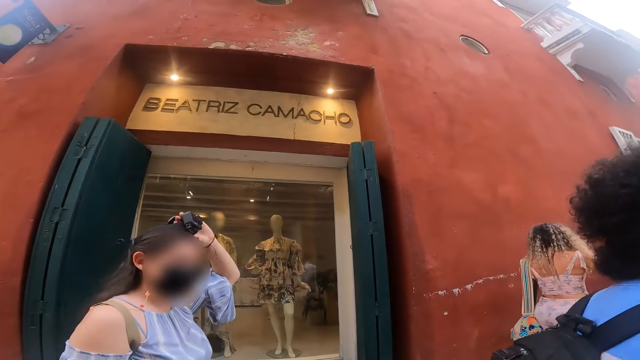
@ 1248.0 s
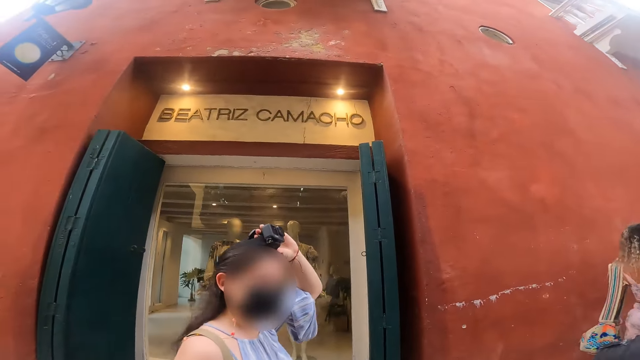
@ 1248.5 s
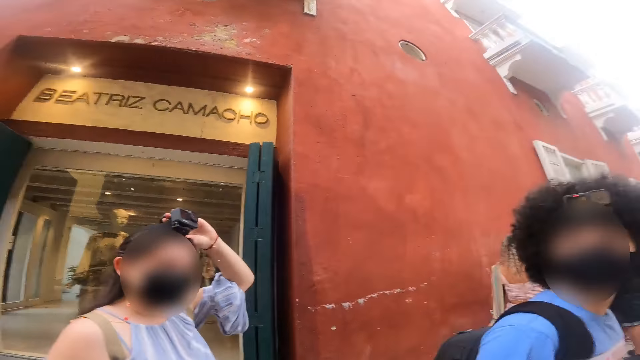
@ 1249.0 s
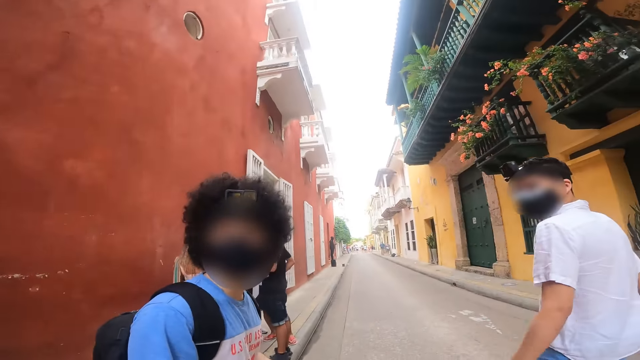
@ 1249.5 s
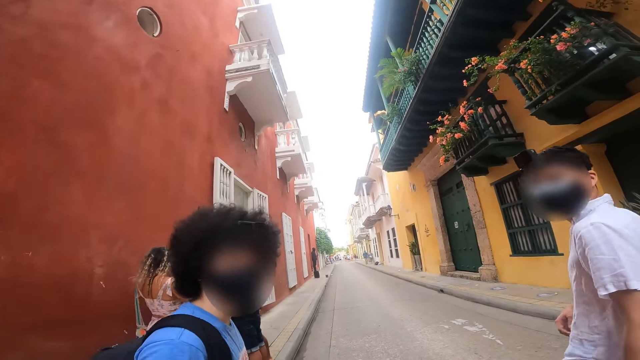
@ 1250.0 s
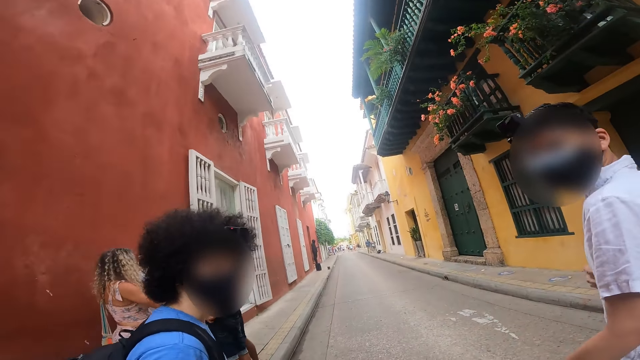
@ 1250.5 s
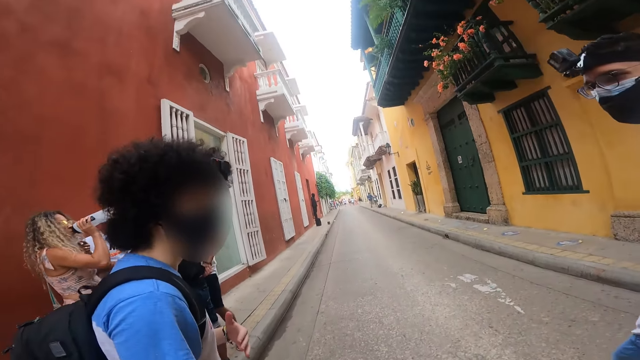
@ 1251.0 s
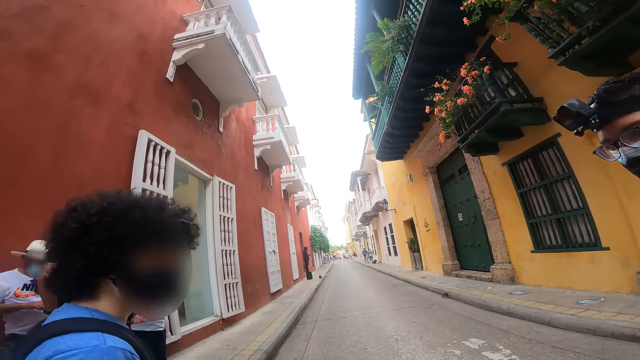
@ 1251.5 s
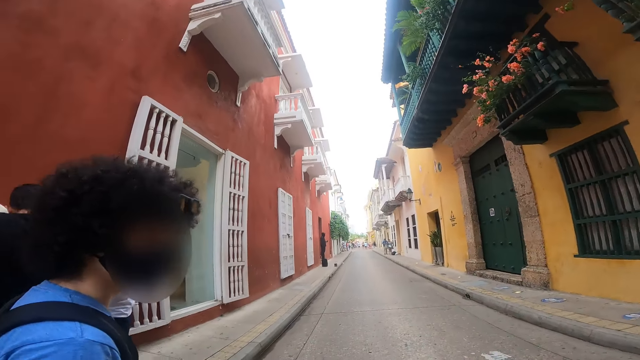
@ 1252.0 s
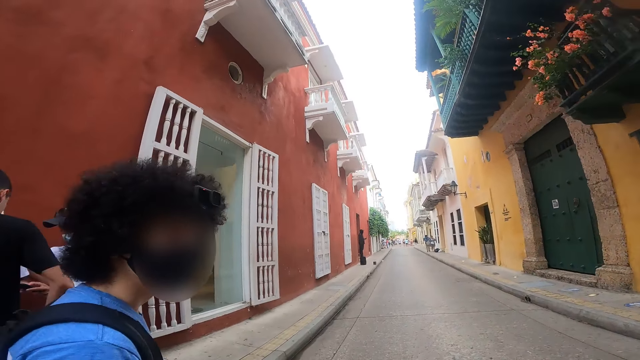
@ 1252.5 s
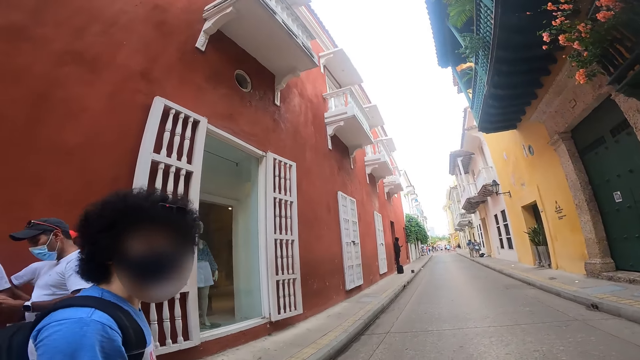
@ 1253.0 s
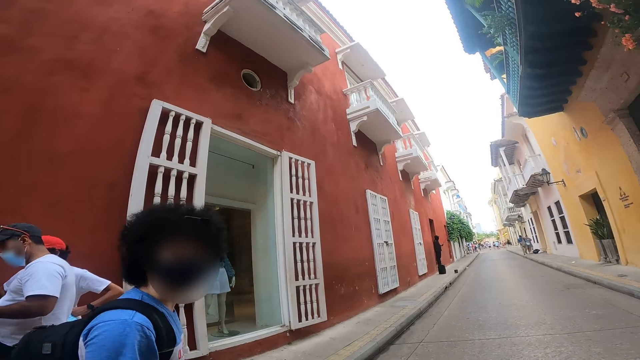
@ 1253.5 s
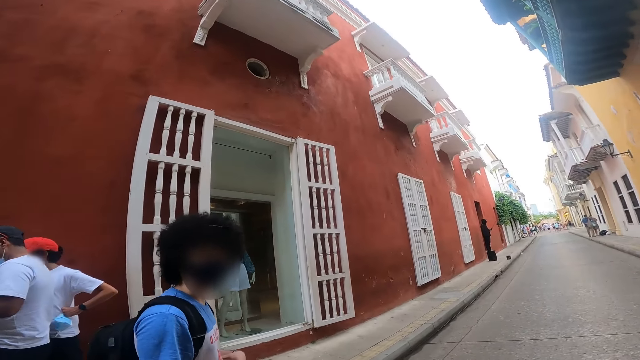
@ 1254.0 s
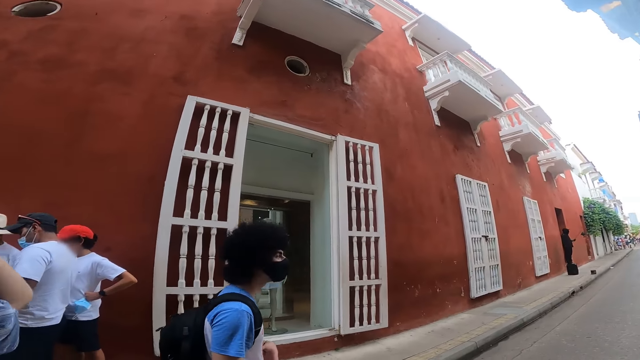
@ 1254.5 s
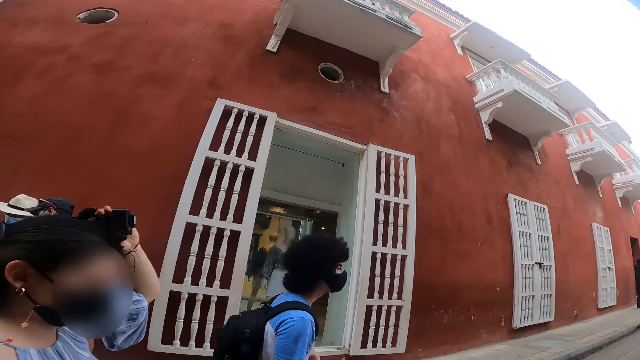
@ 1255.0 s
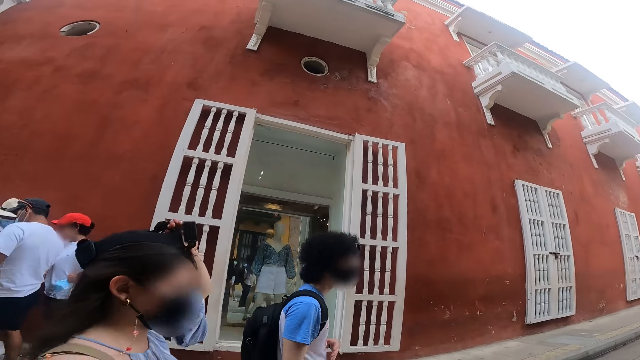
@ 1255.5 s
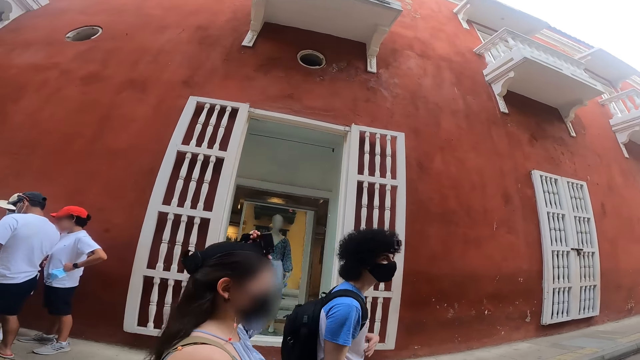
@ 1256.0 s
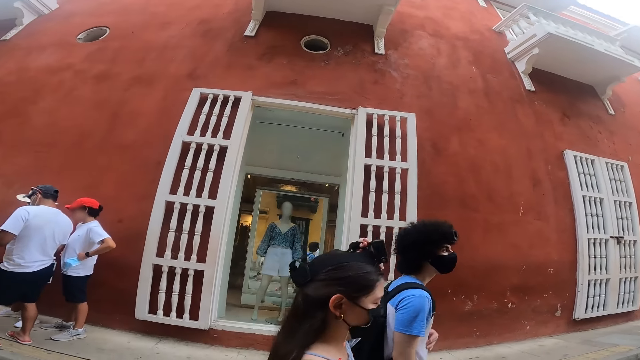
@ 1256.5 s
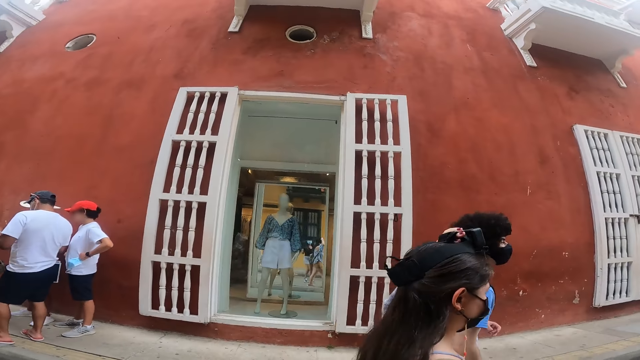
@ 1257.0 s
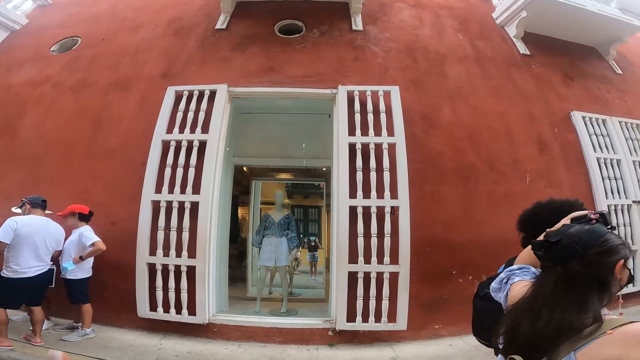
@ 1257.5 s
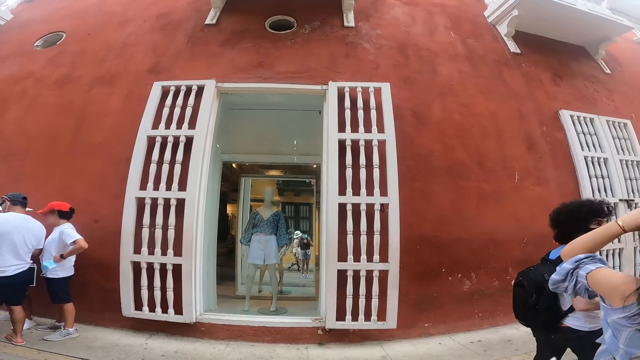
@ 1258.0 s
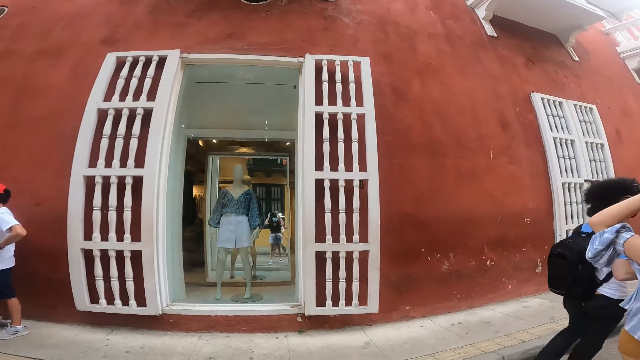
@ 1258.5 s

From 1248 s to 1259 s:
The camera wearer looks around a building. A man interacts with the camera wearer. The camera wearer walks on a road alongside a group of people. A woman holds the camera on her head with her left hand. The camera wearer looks around the building.

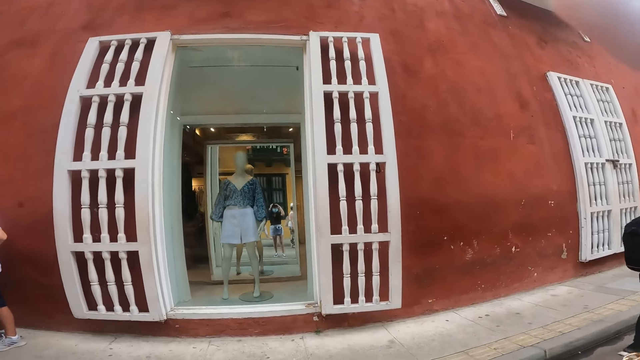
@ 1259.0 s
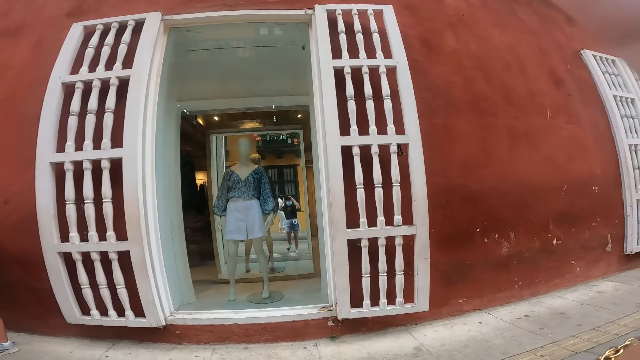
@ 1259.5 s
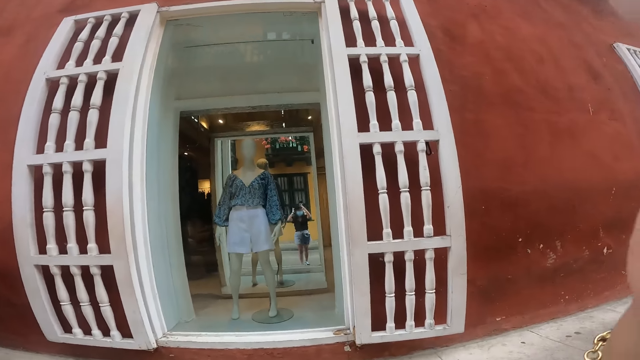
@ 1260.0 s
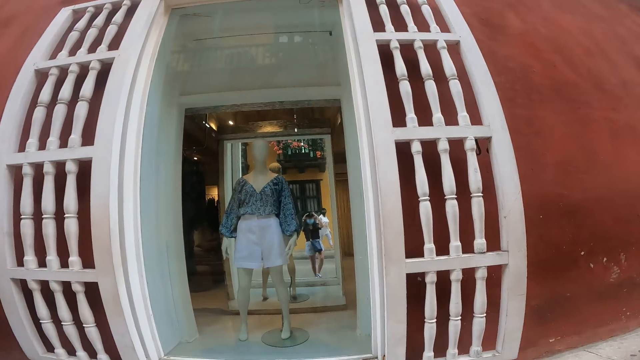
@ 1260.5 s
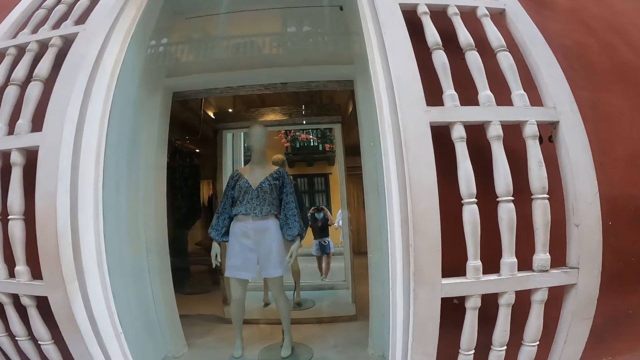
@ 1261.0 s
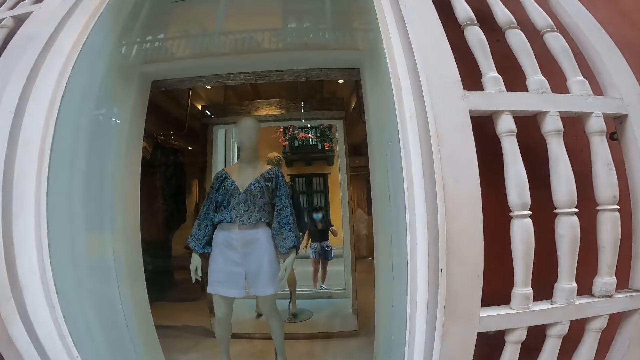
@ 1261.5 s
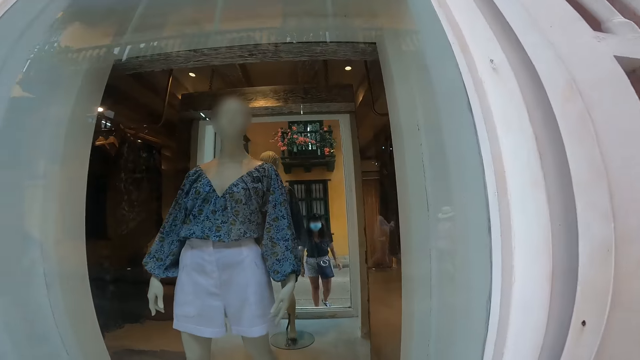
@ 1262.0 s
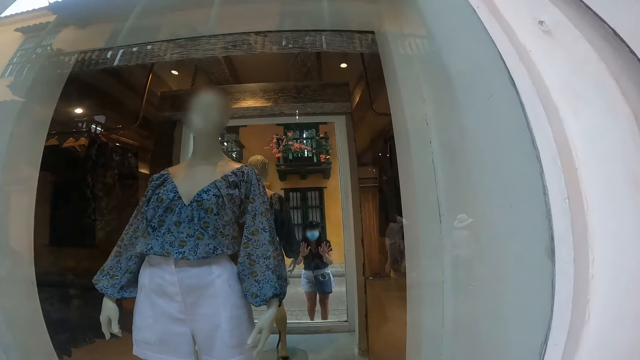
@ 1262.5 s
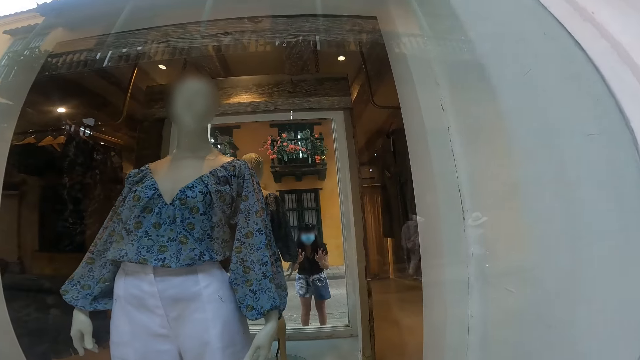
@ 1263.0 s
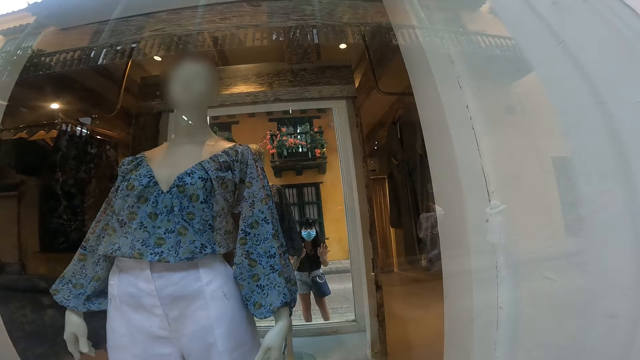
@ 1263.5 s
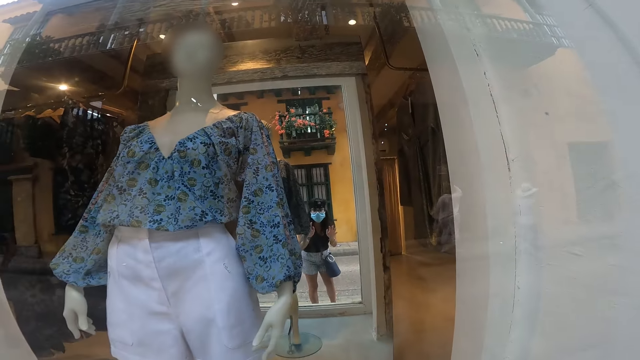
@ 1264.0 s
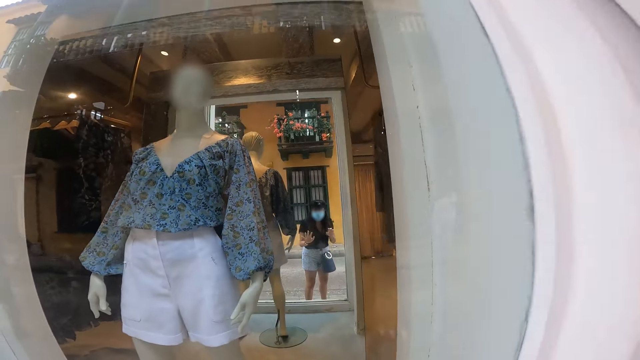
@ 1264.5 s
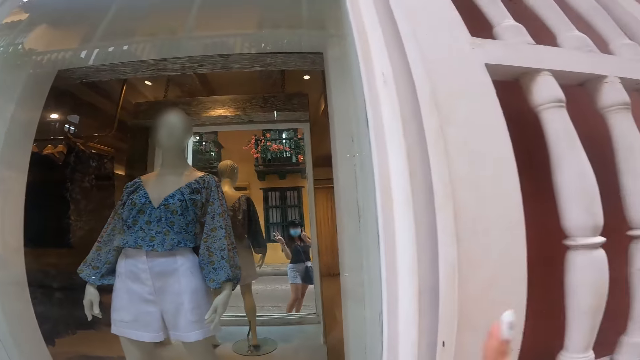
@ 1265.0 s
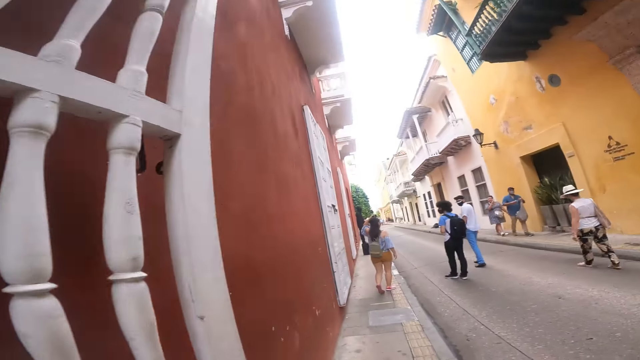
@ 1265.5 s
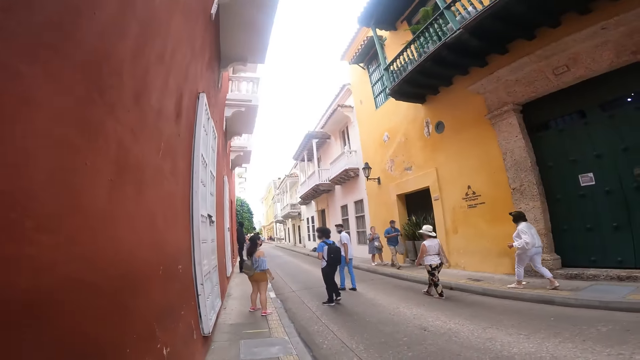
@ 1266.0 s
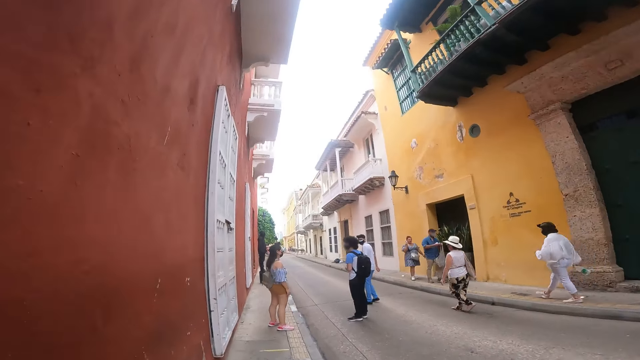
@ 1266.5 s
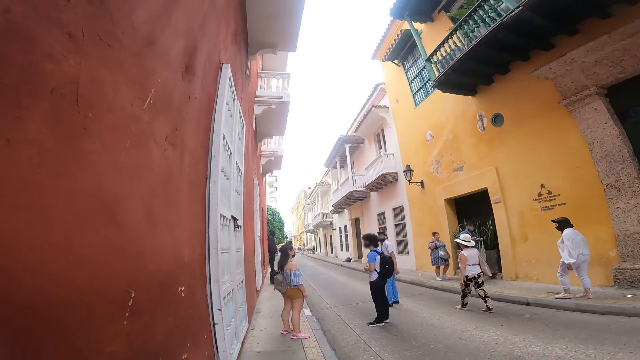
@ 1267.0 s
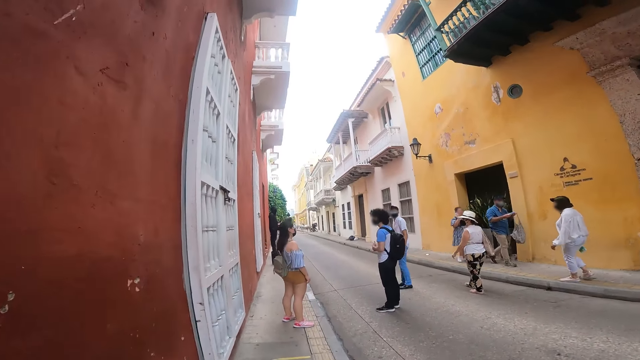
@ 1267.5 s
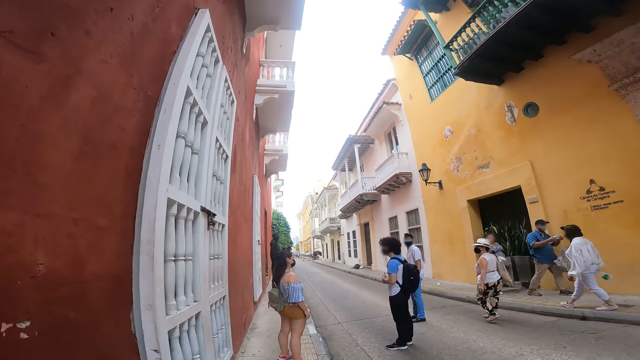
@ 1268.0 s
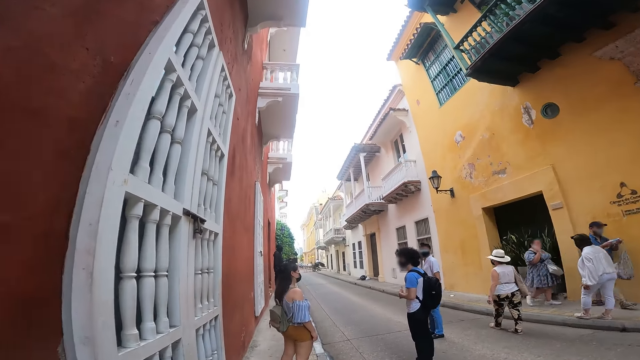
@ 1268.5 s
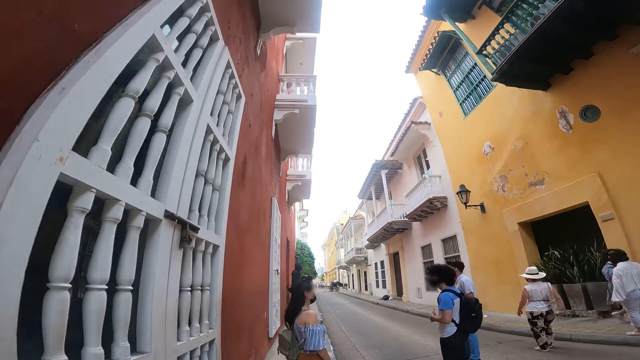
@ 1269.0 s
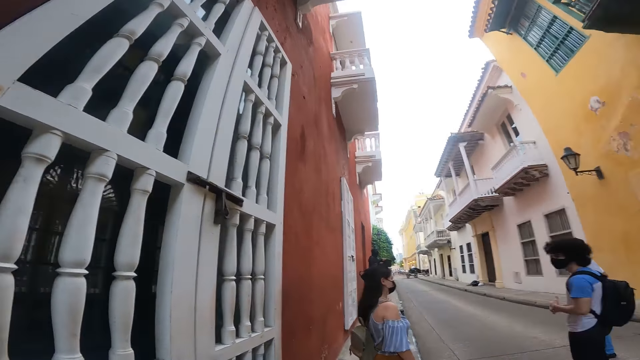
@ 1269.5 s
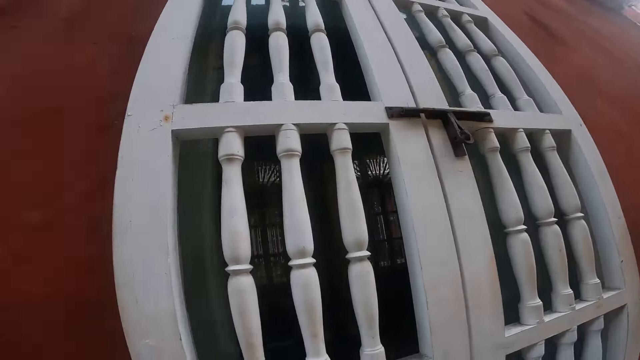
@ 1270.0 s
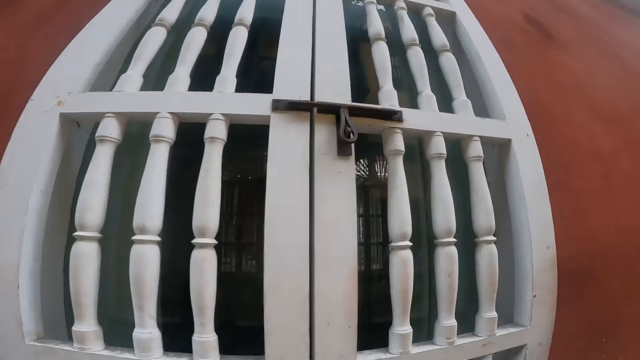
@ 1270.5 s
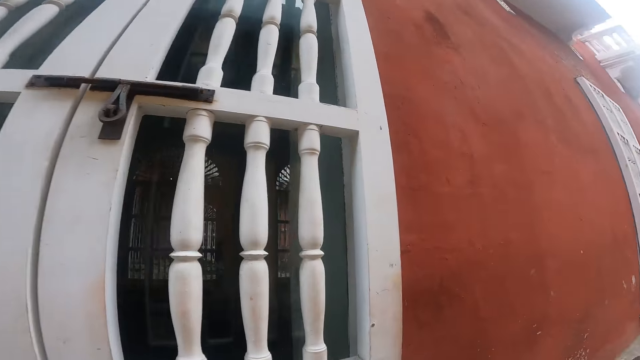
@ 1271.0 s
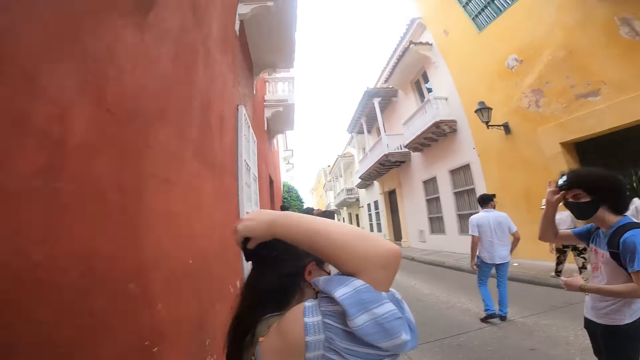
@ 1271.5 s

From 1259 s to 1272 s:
The camera wearer adjusts a camera. They walk on a sidewalk. They look through a mirror. They walk on the sidewalk. They look around a building.
